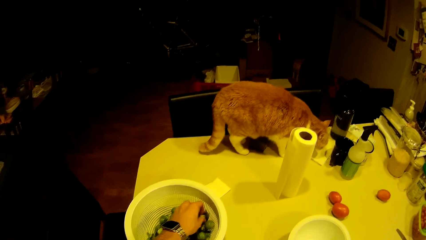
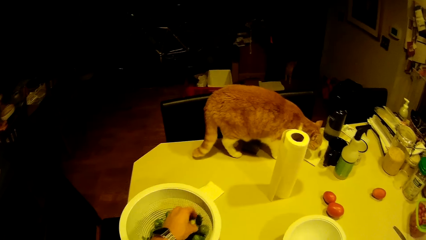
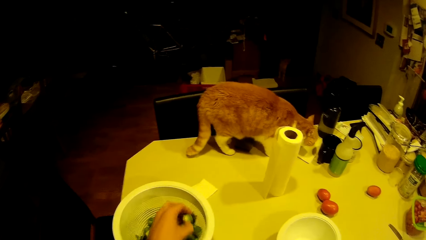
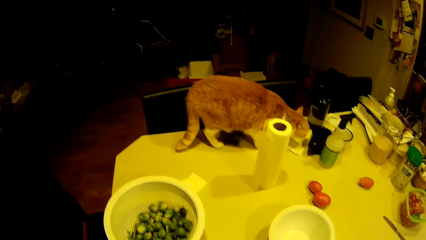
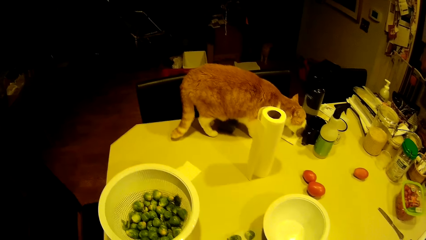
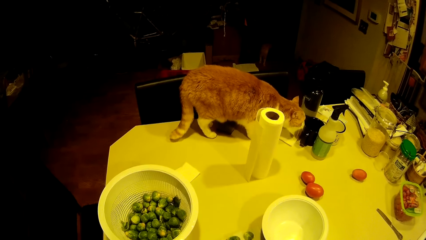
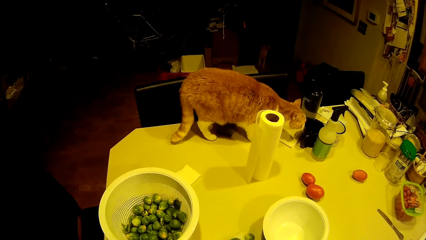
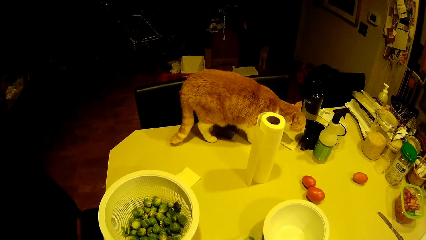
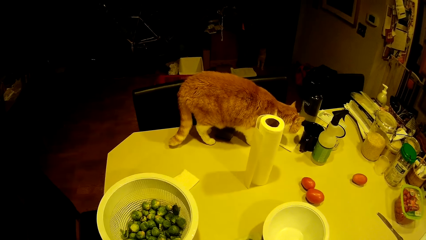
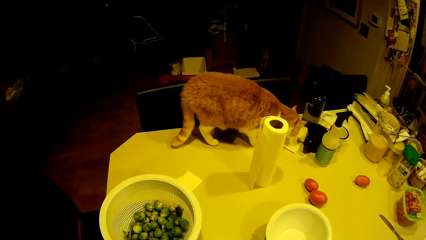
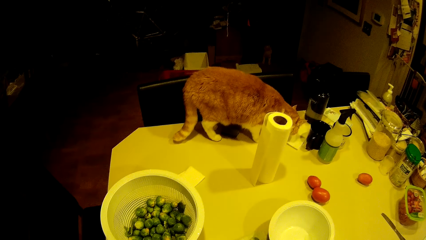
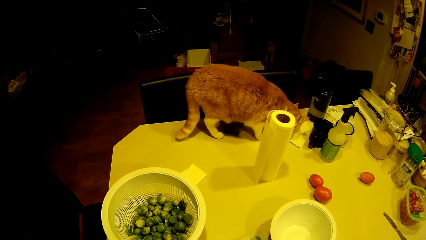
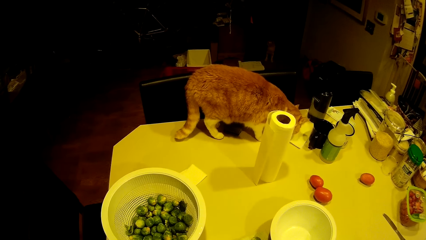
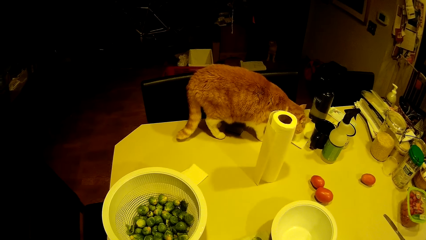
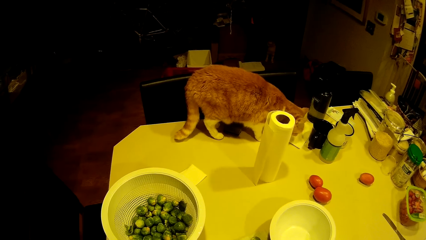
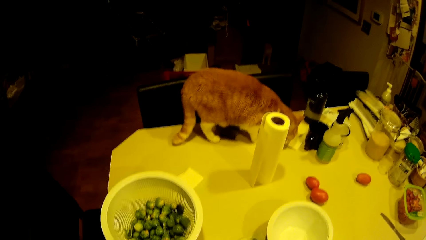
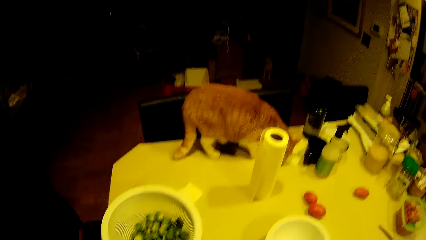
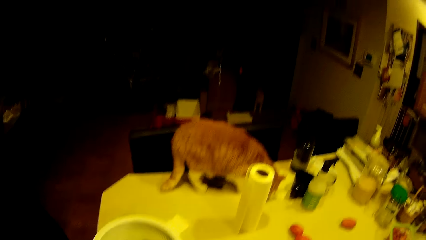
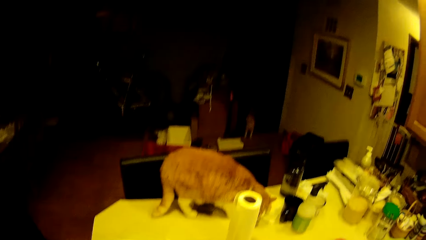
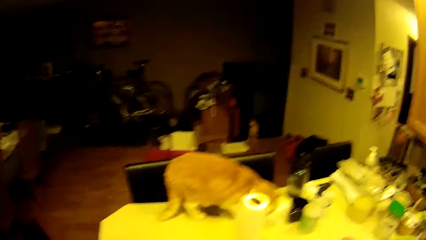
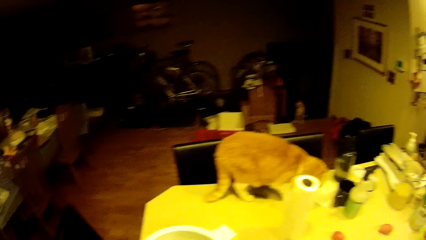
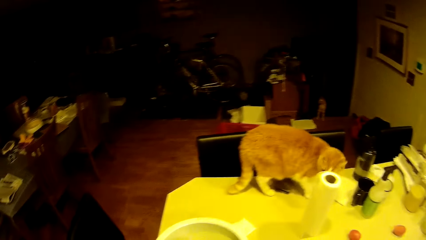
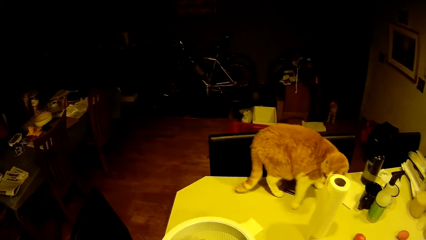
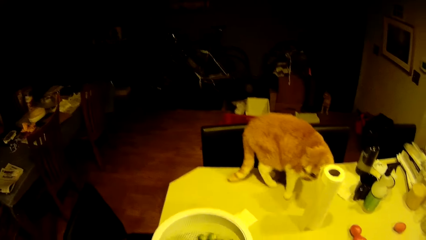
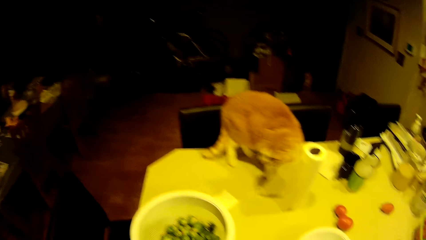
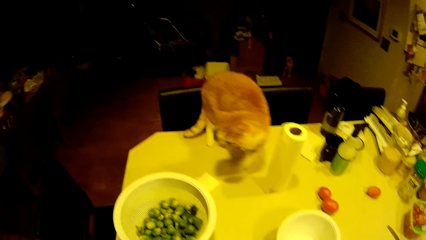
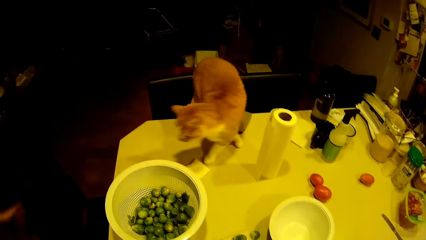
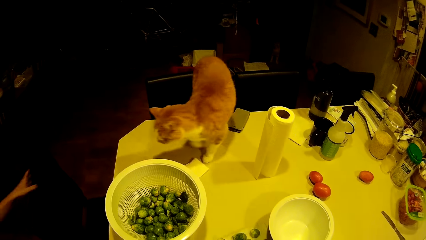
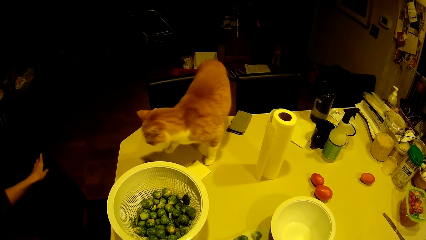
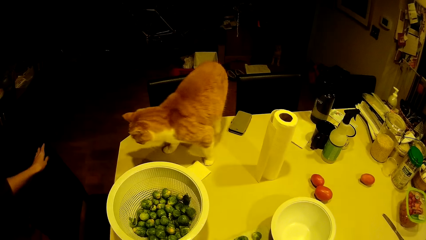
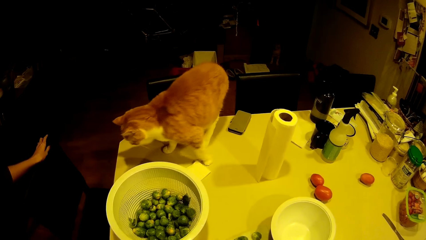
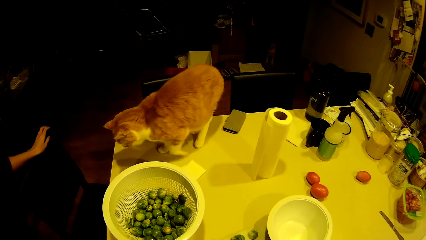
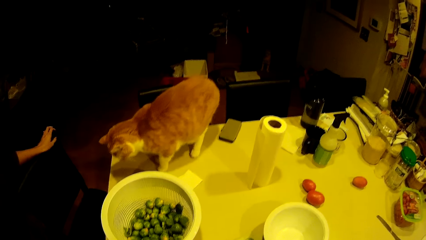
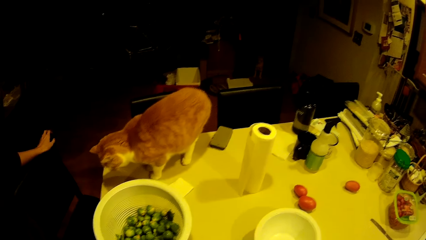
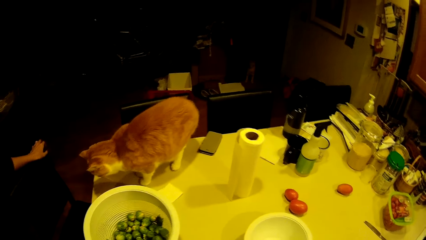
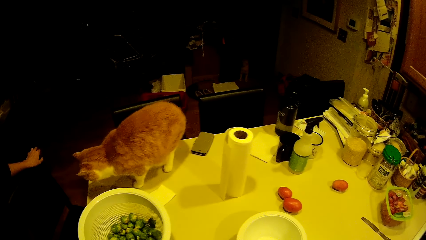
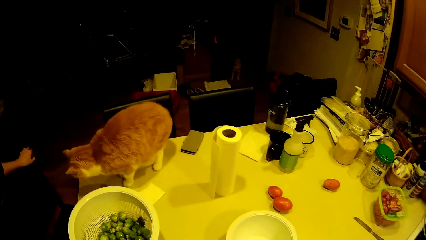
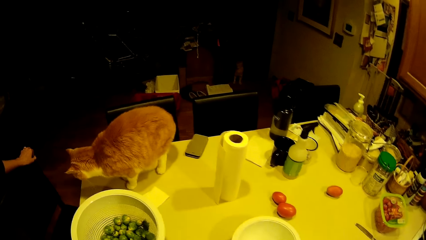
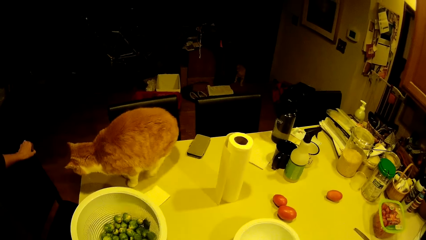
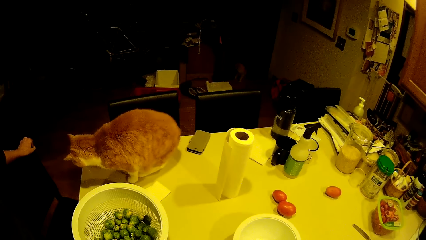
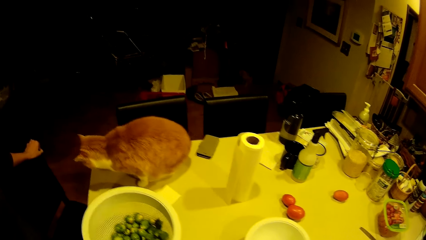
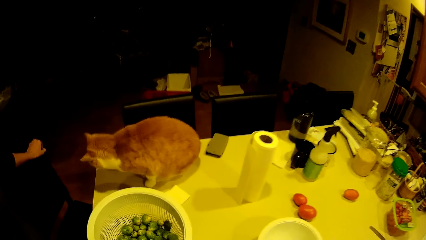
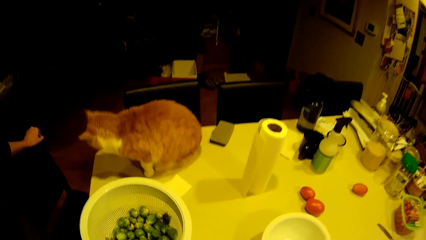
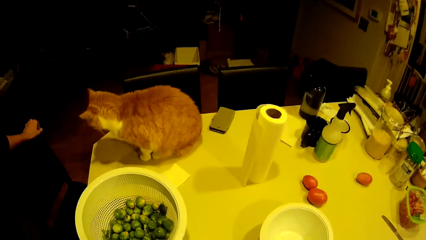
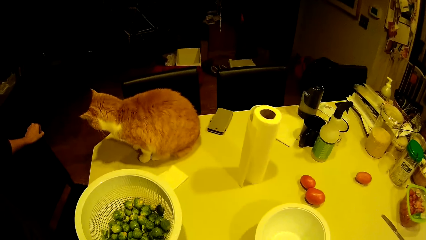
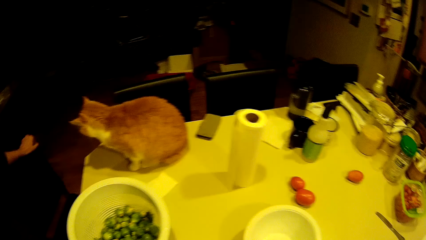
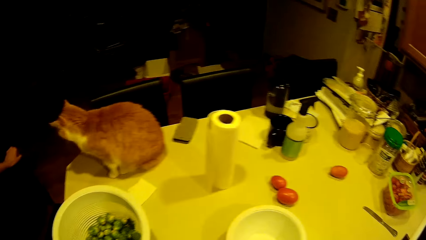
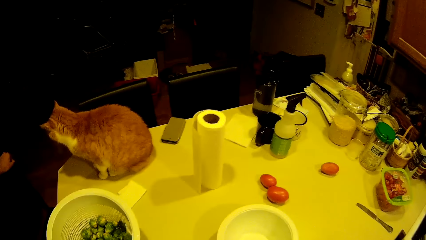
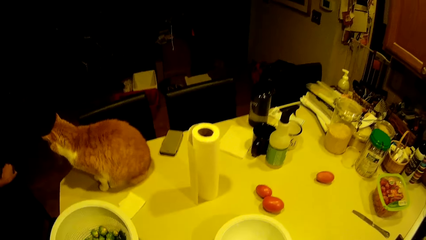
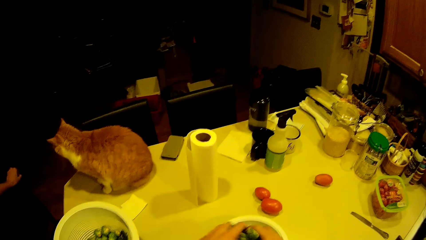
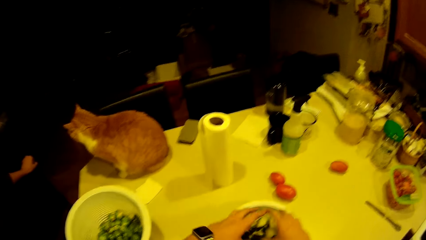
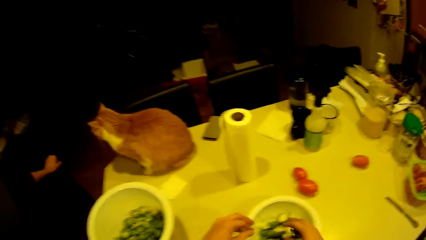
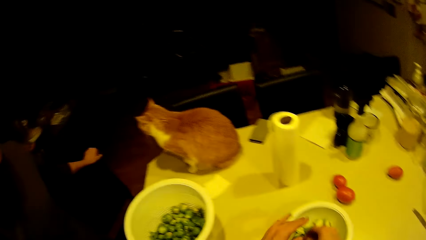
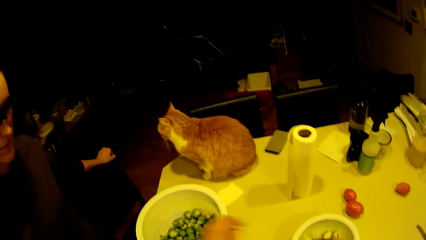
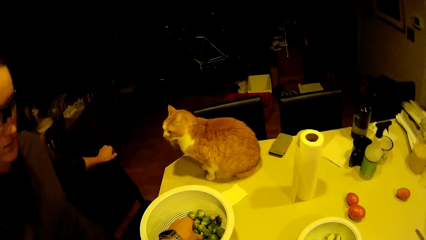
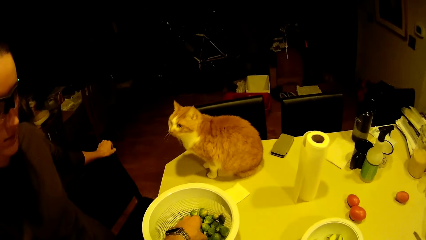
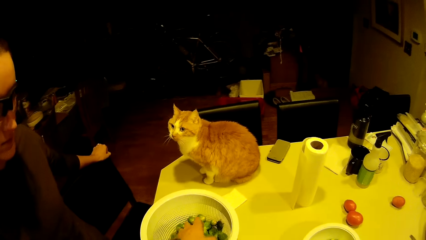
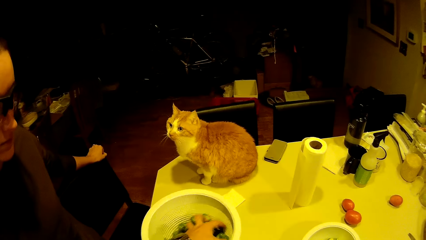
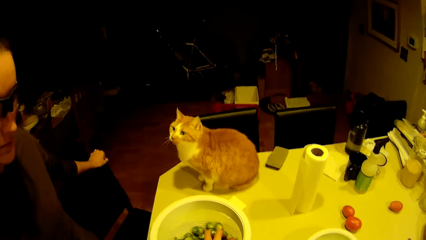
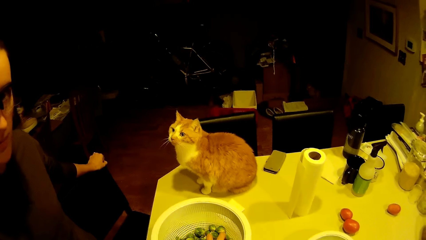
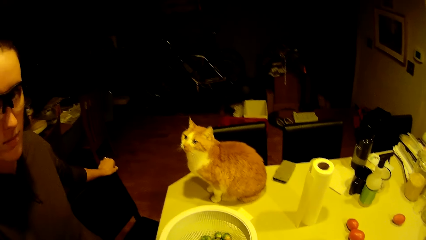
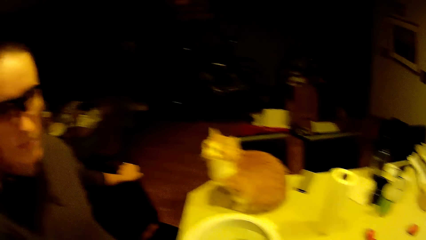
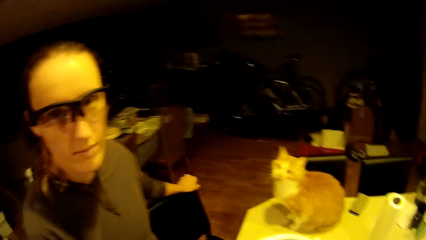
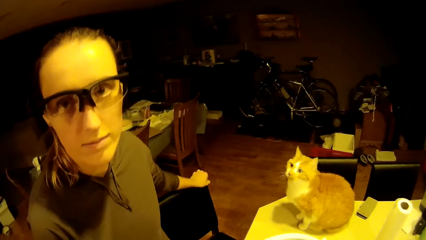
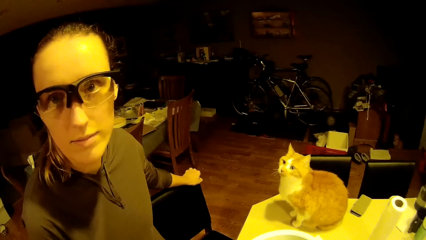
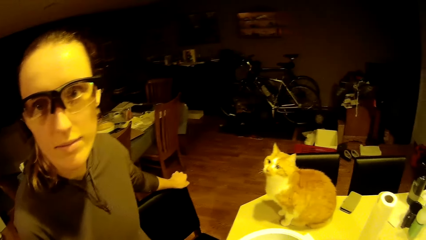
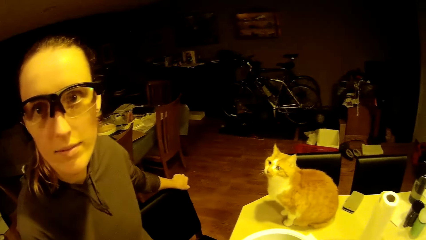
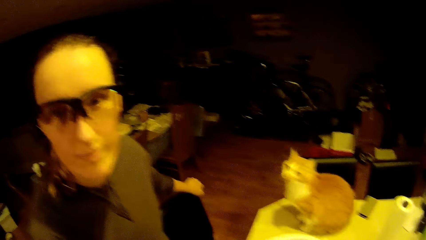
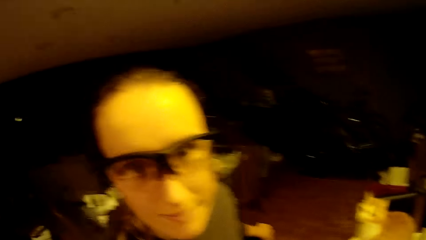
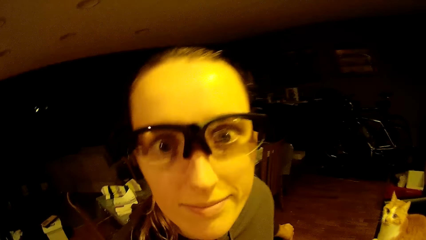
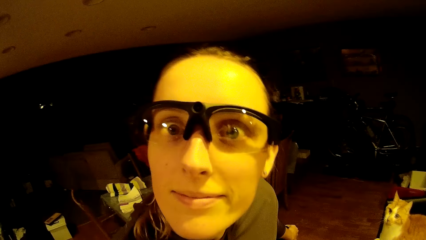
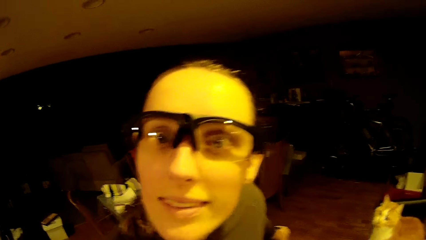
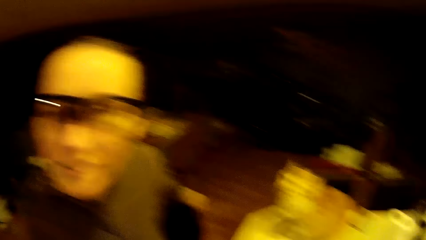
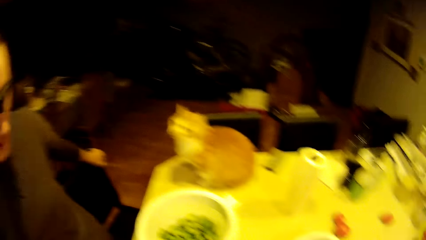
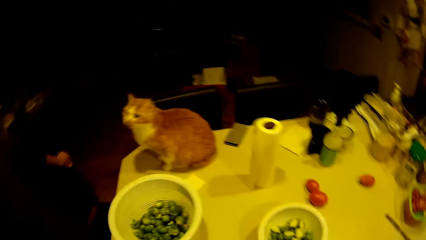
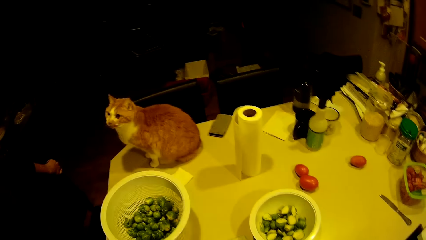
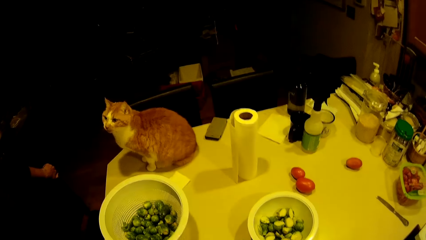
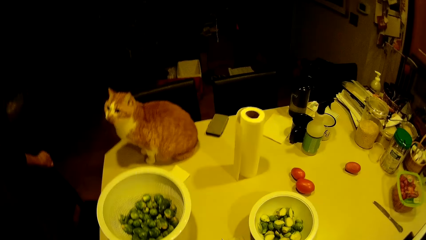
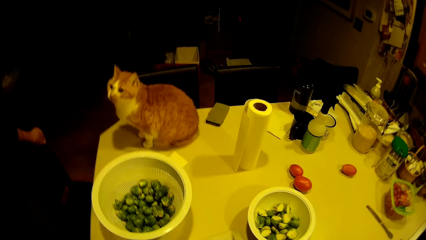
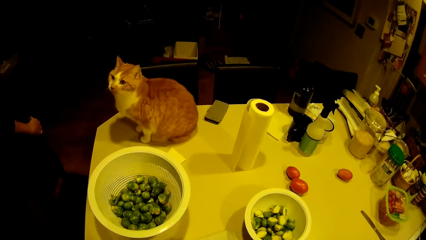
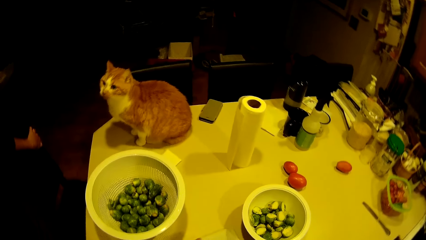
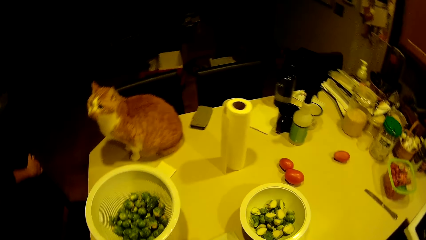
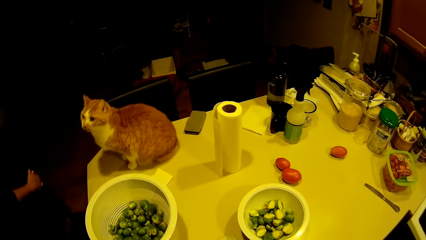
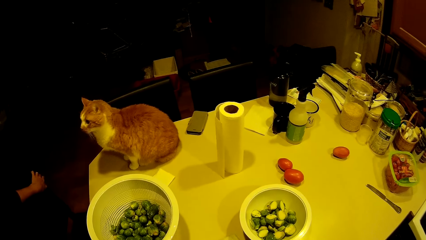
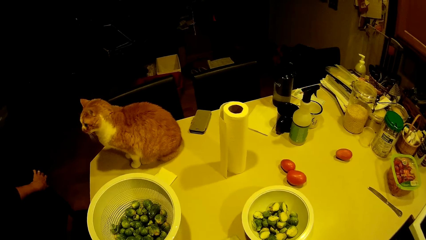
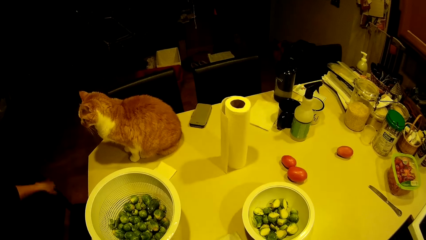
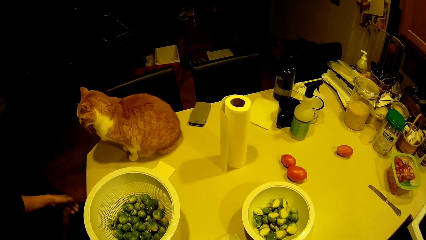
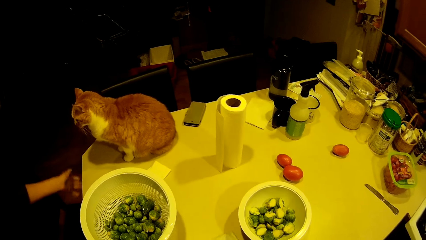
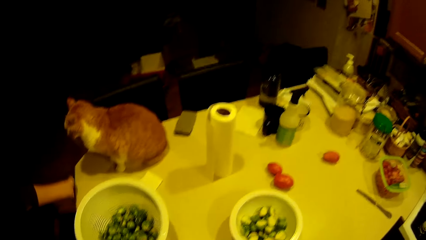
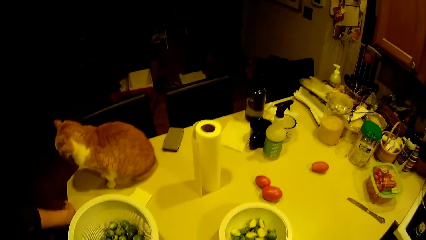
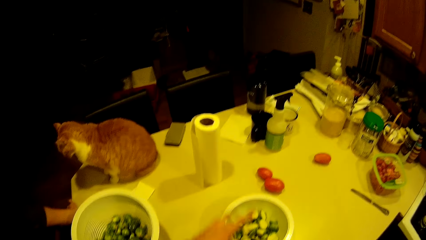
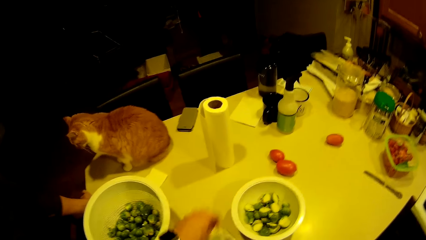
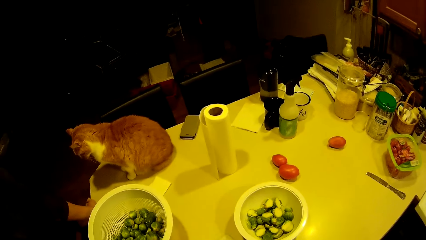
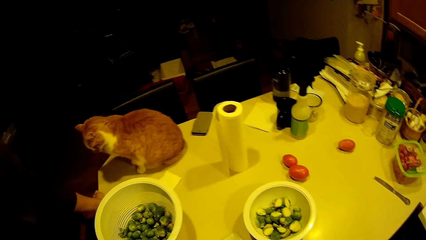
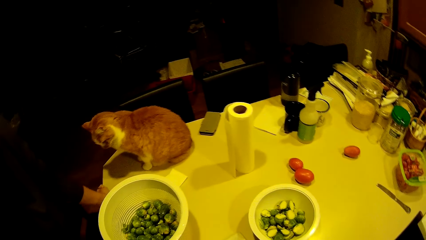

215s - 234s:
The camera wearer takes green pea from the filter. They look around. They drop the green pea in the bowl. They touch something. They take green pea from the filter. They converse with a woman. They look around.
